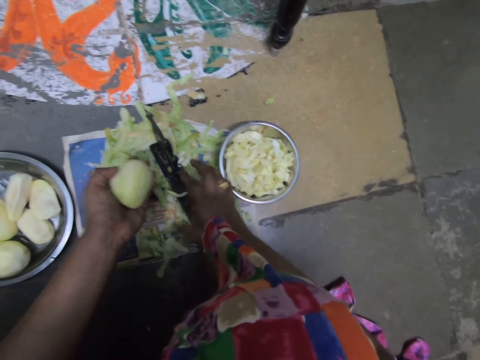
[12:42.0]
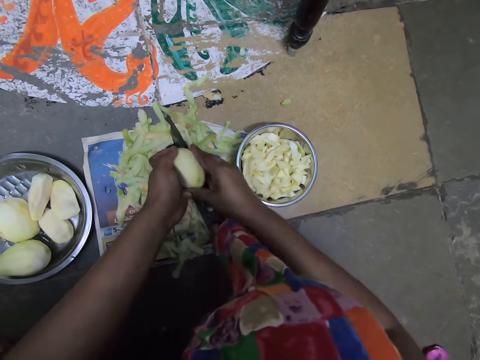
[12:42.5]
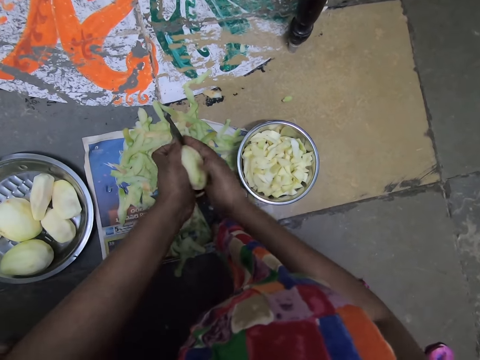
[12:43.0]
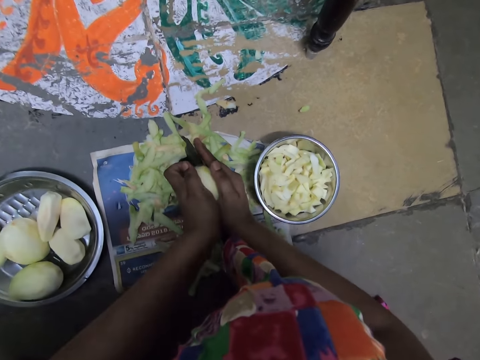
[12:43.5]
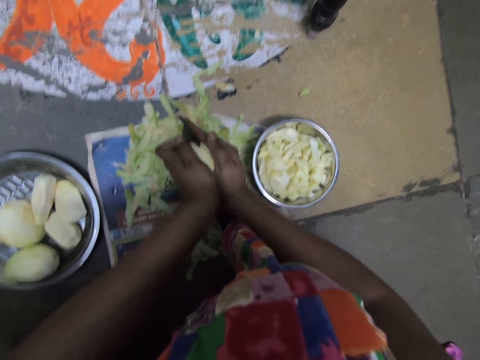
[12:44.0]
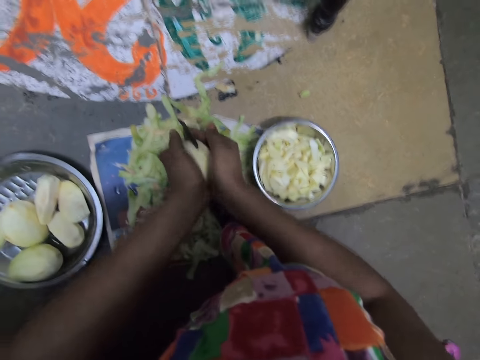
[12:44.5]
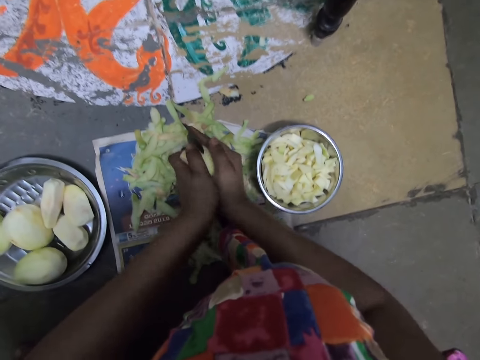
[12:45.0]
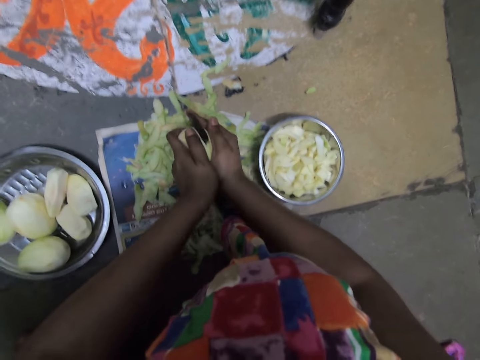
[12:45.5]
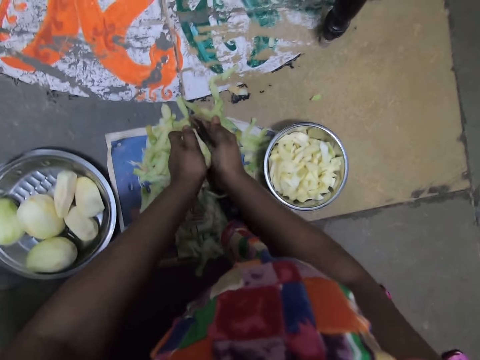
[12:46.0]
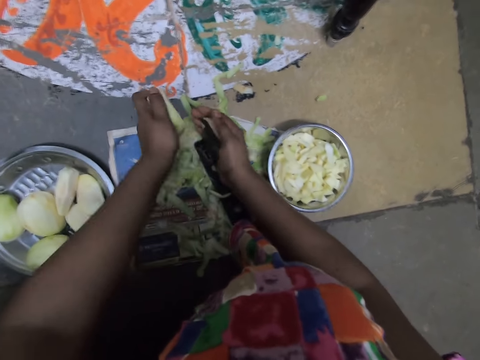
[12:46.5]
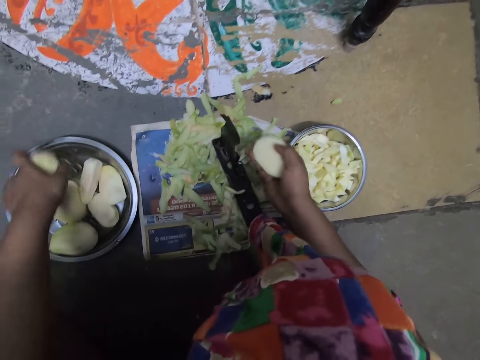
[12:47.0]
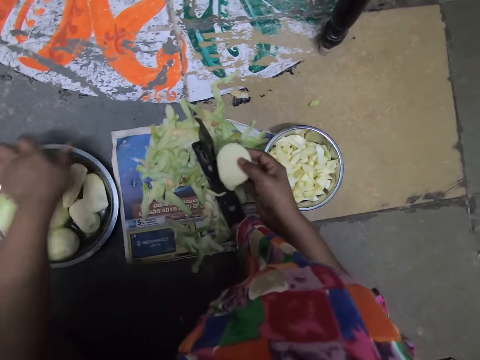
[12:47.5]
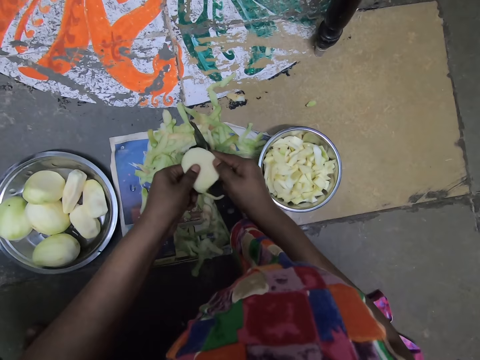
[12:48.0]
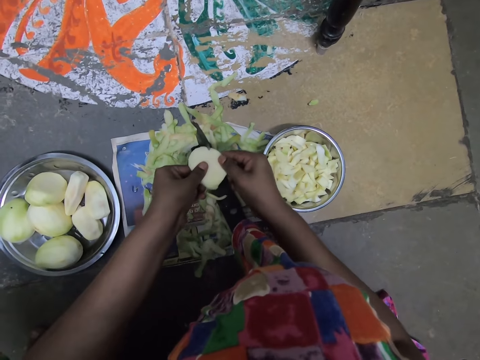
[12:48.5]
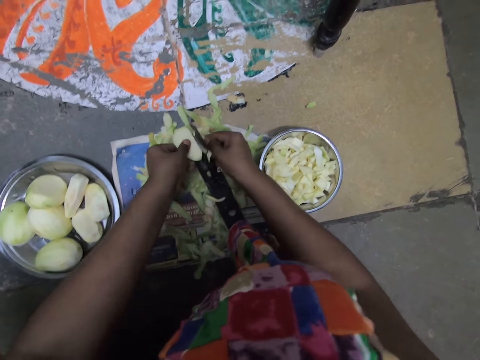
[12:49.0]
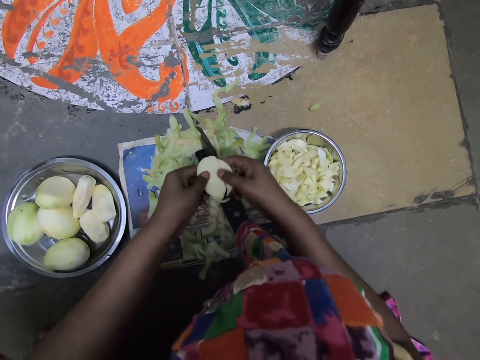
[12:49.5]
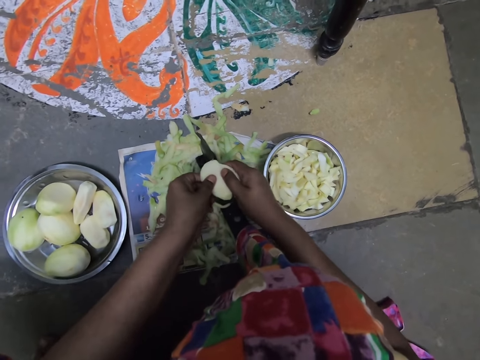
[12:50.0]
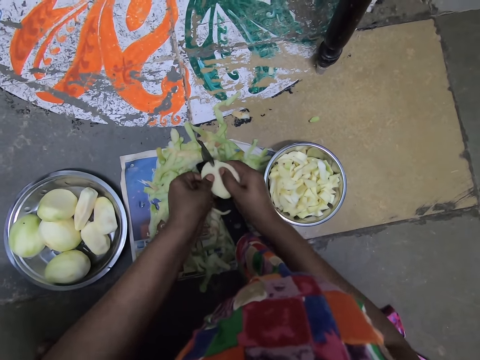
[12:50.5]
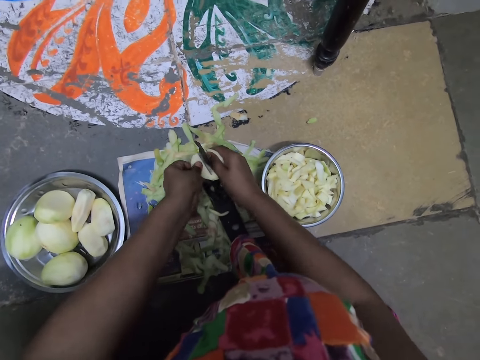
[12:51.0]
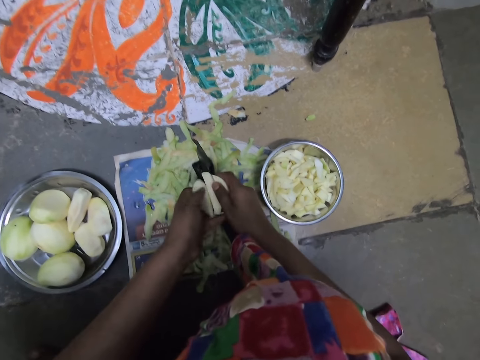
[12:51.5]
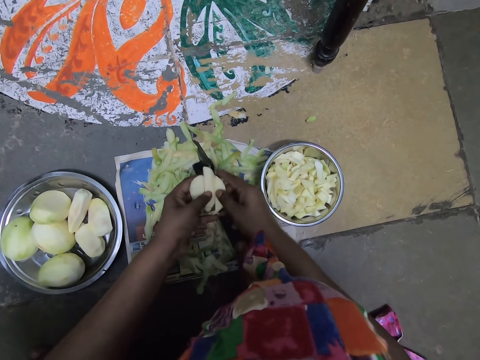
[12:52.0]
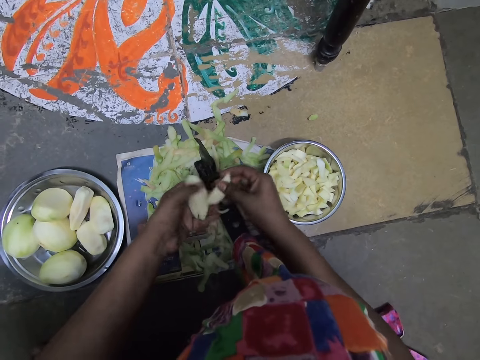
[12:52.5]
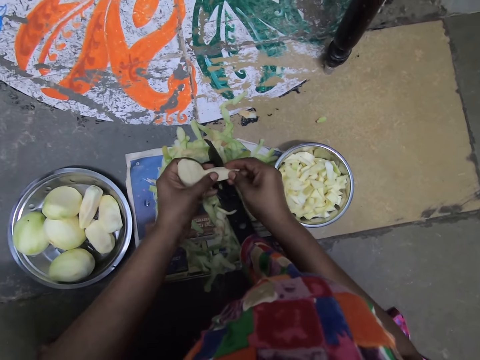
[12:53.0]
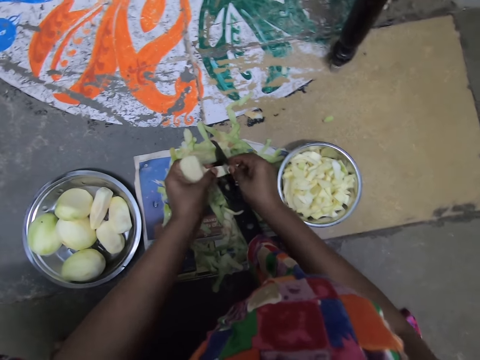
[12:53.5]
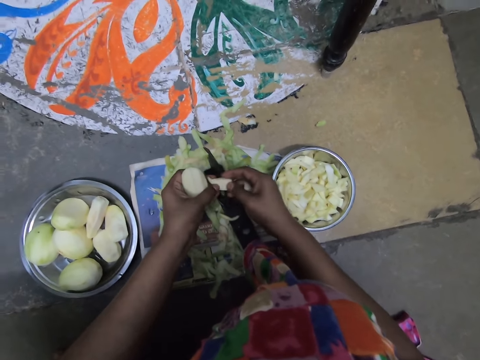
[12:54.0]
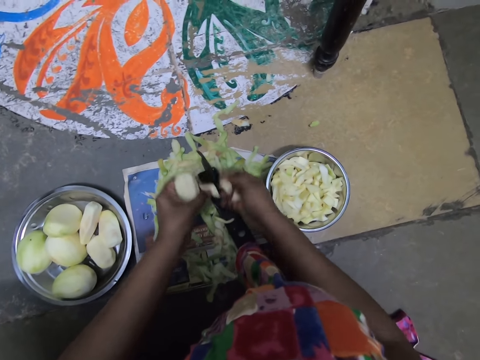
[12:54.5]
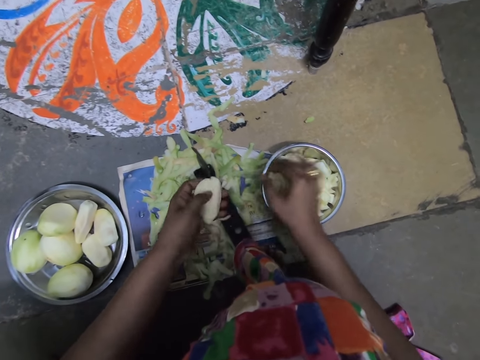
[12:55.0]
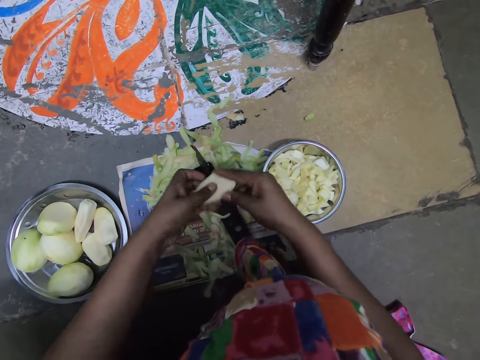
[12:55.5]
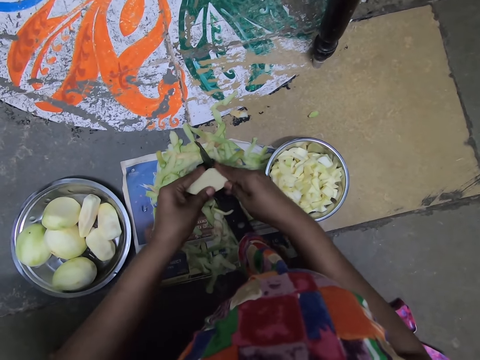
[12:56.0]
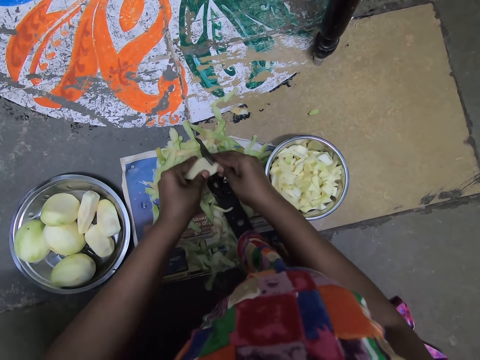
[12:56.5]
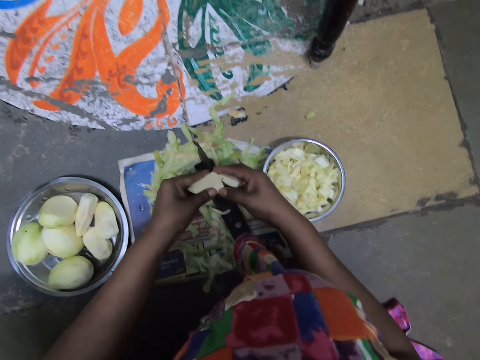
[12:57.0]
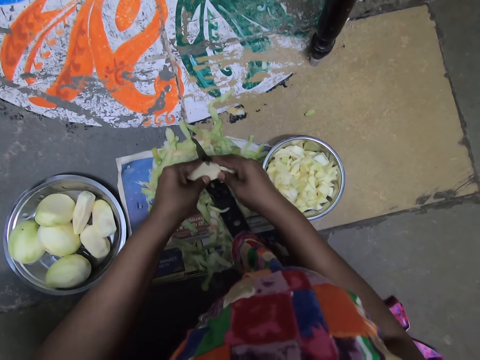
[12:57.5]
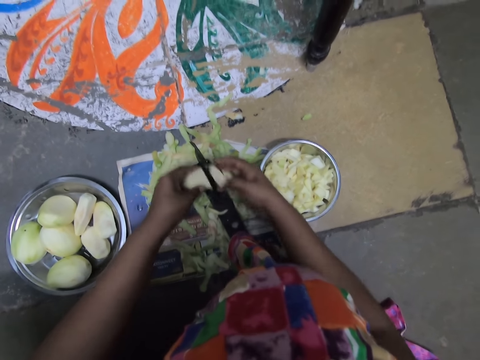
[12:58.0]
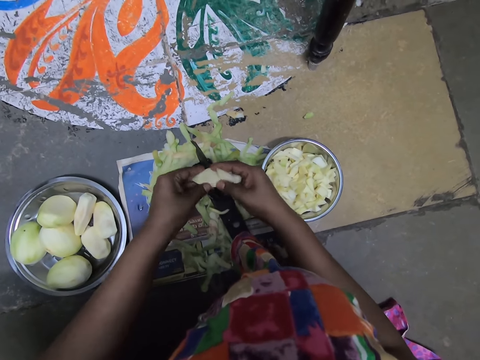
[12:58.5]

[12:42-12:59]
The camera wearer throws the potato peel on the floor with her right hand. She places her right hand on the potato in her left hand. She slices the potato with the slicer on the floor with her hands. She drops the potato in the bowl on the floor with her left hand. She places her left hand on the potato in her right hand. She slices the potato with the slicer on the floor with her hands. She converses with a man. She adjusts the potatoes in her hands. She slices the potato with the slicer on the floor with her hands. She puts the potato in her right hand with her left hand. She drops the potatoes into the bowl on the floor with her right hand. She places her right hand on the potato in her left hand. She slices the potatoes with the slicer on the floor with her hands.

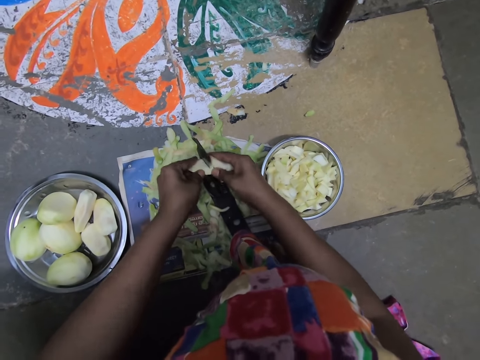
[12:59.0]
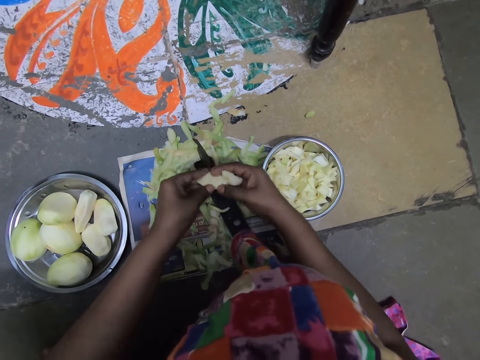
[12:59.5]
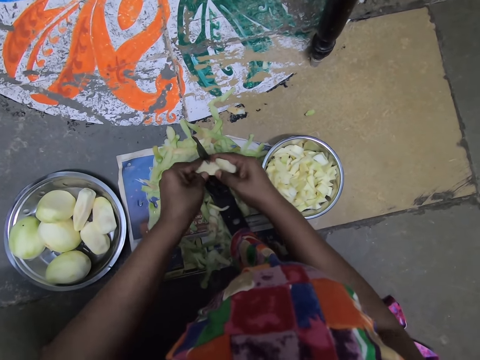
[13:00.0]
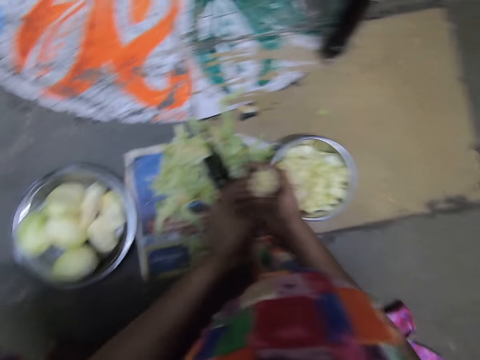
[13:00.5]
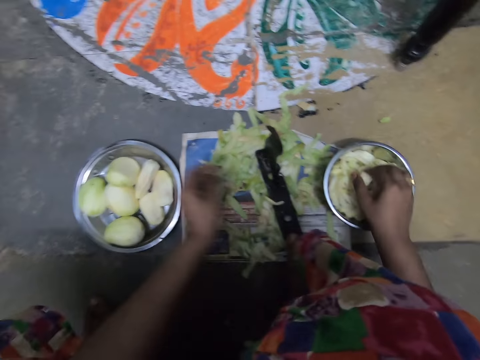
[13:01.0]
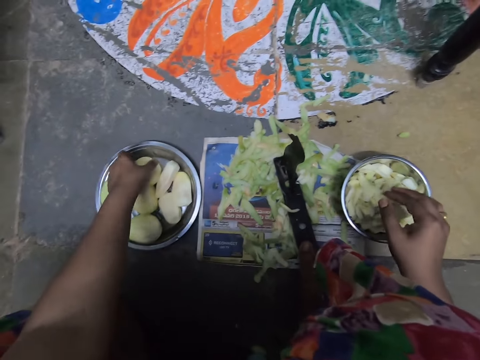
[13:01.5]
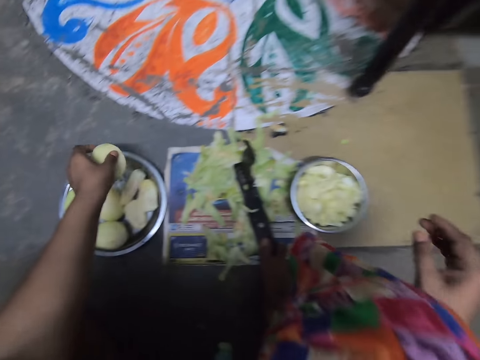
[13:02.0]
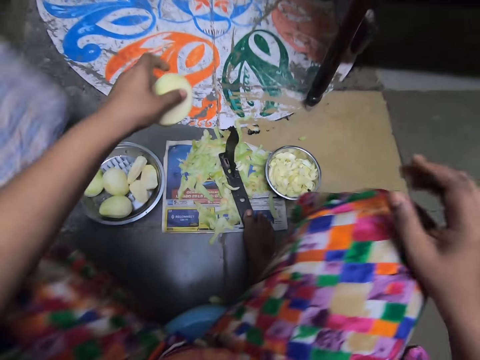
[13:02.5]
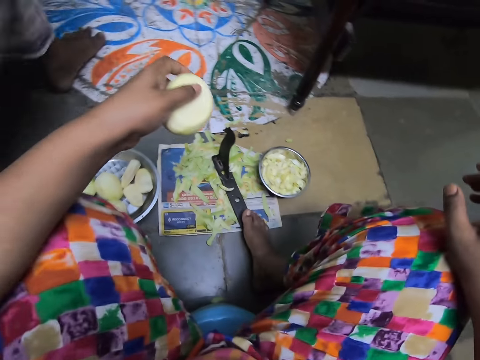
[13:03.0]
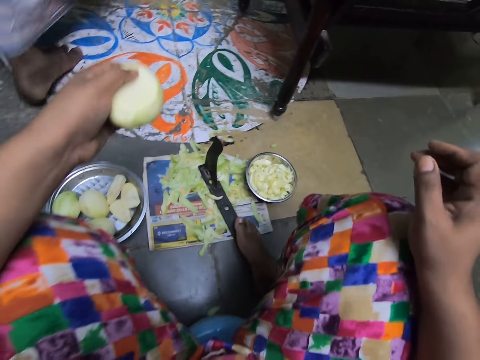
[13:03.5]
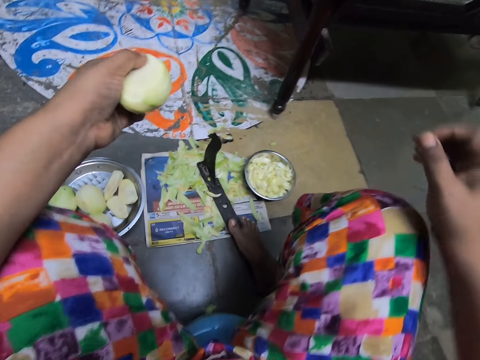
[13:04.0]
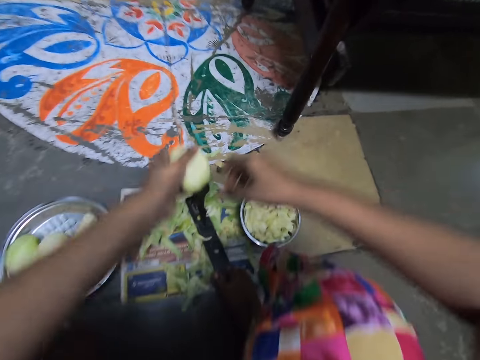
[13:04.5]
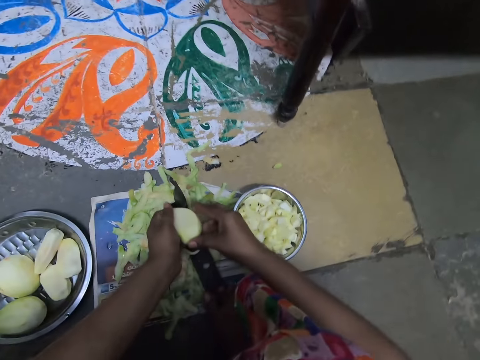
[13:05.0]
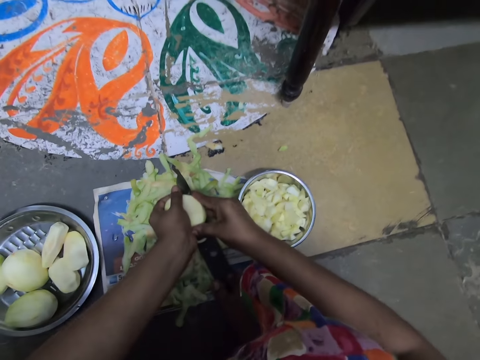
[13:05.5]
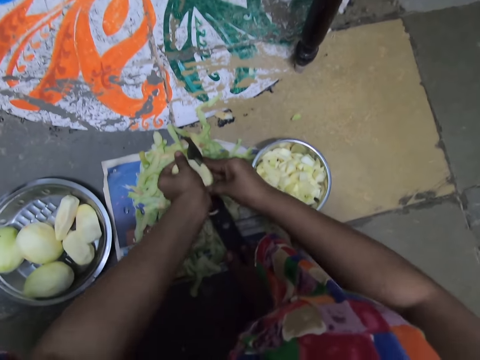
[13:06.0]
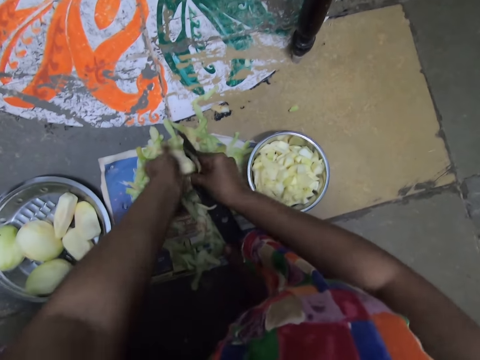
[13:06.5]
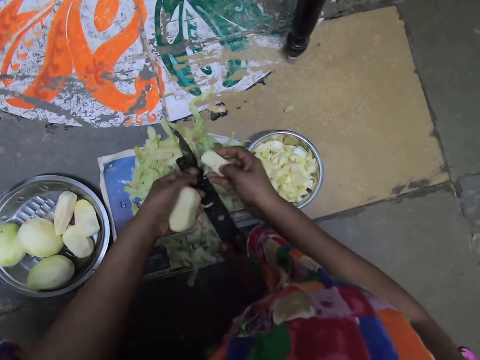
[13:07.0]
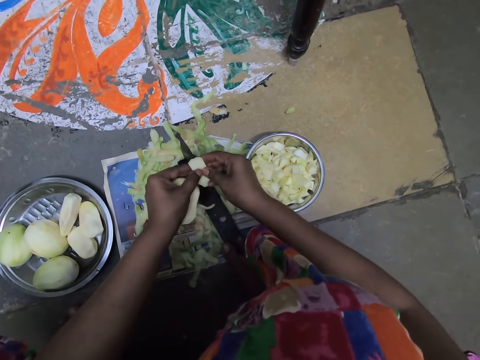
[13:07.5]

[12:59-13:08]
The camera wearer puts the potatoes in her right hand with her left hand. She drops the potatoes into the bowl on the floor with her right hand. She picks the potato from the bowl on the floor with her left hand. A man walks past the camera wearer. The camera wearer stretches her body. She places her right hand on the potato in her left hand. She slices the potato with the slicer on the floor with her hands. She places her left hand on the potato in her right hand.
